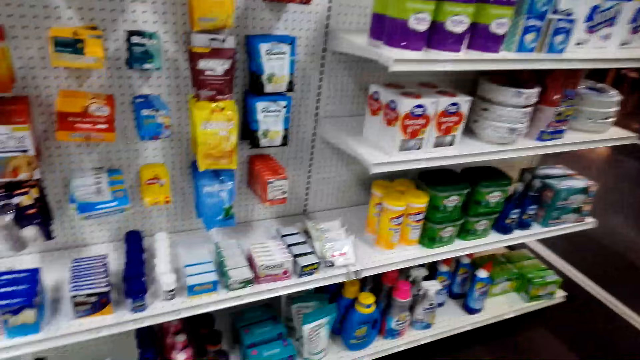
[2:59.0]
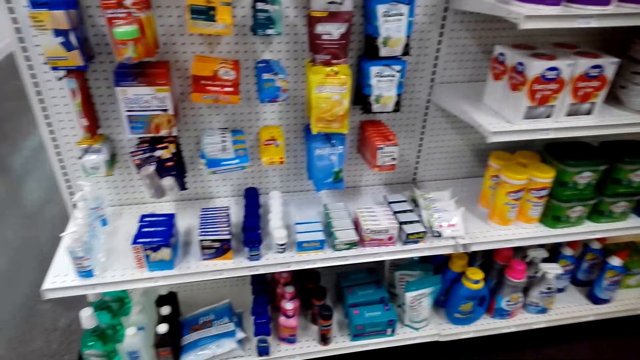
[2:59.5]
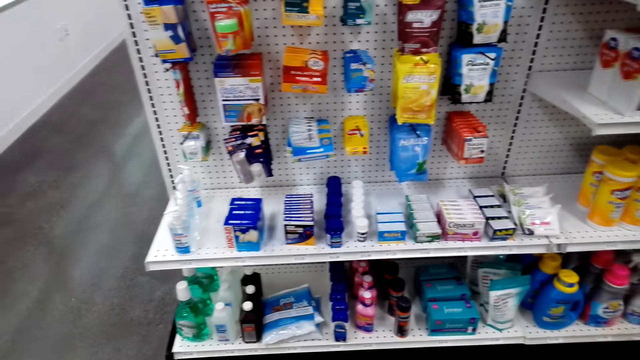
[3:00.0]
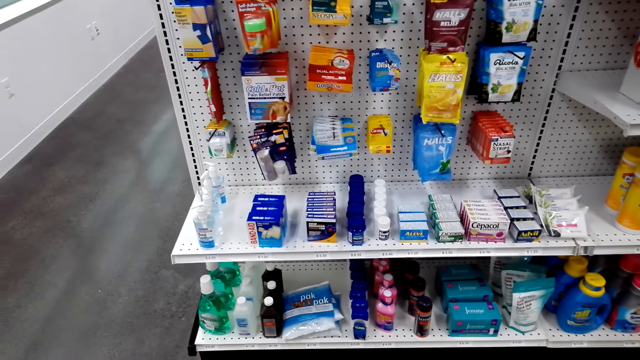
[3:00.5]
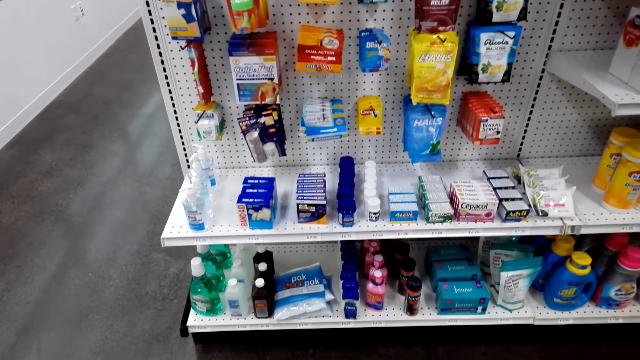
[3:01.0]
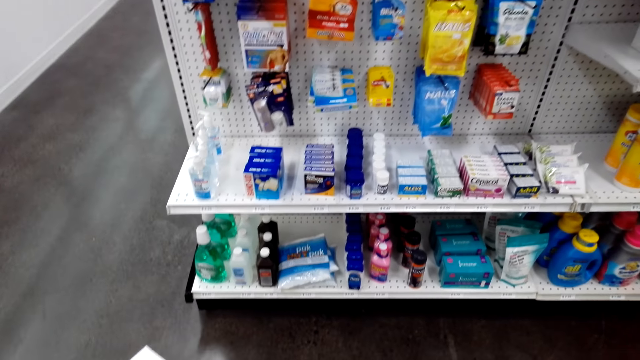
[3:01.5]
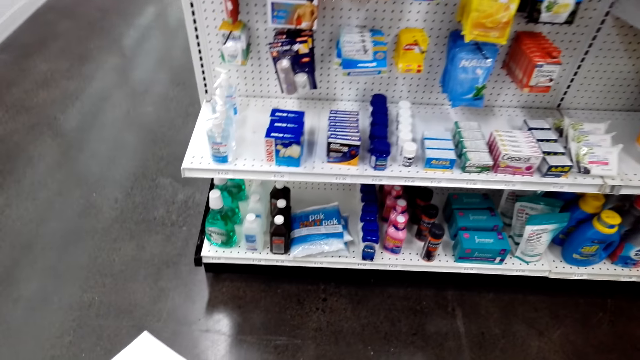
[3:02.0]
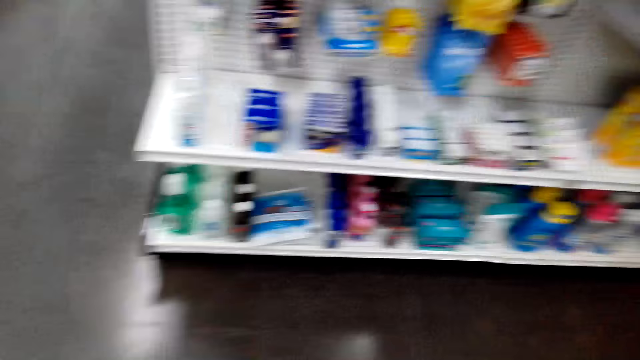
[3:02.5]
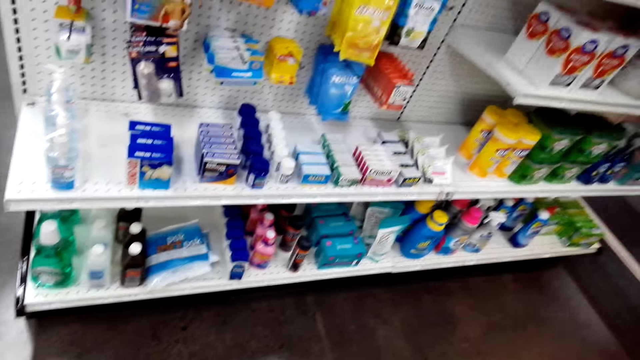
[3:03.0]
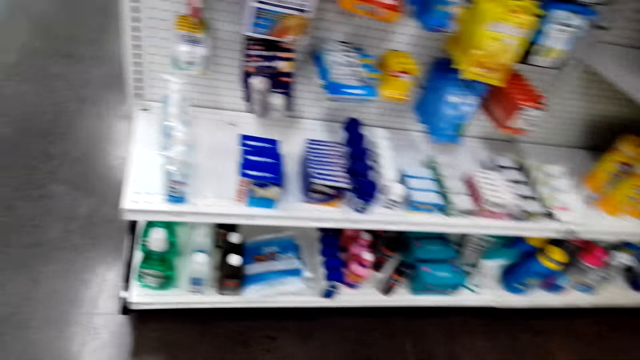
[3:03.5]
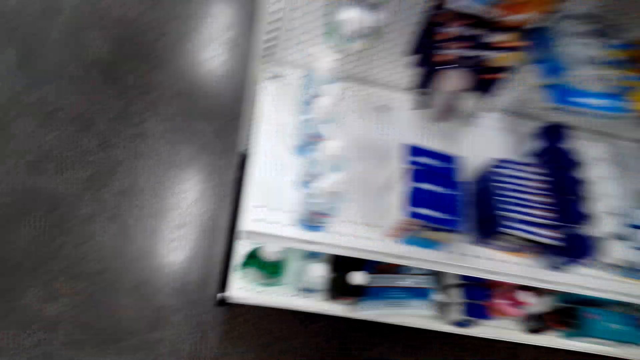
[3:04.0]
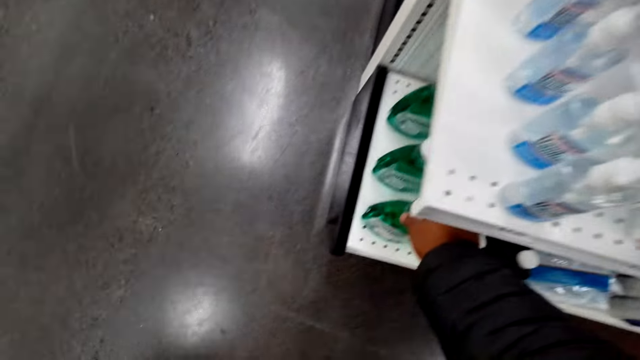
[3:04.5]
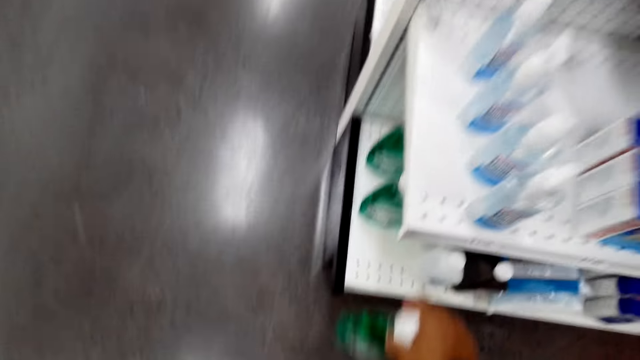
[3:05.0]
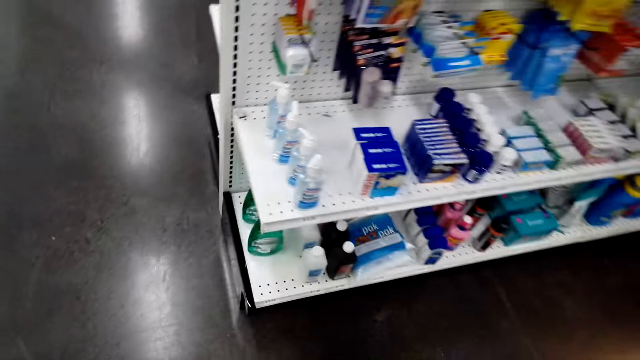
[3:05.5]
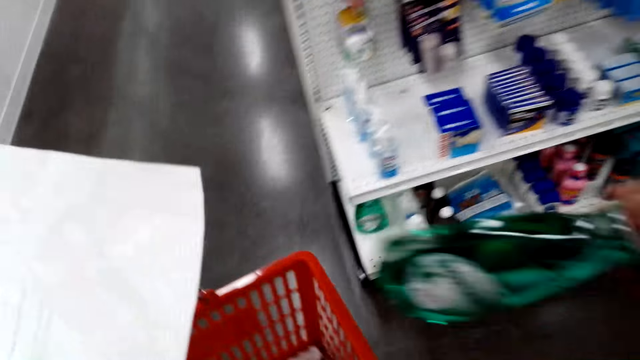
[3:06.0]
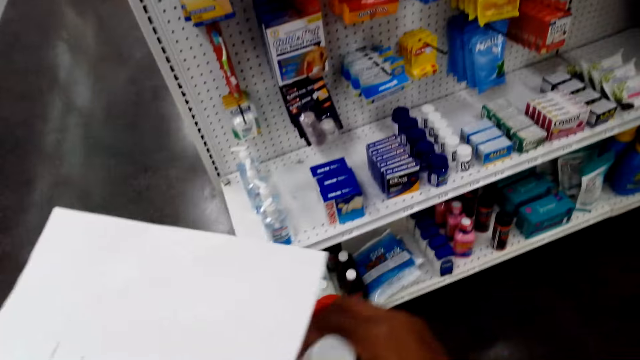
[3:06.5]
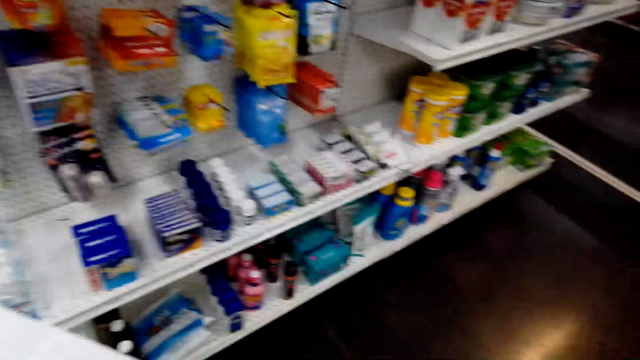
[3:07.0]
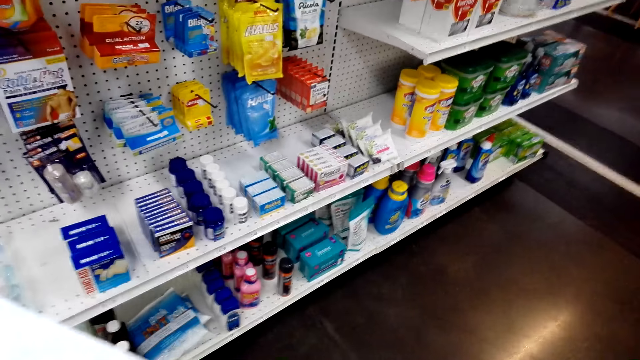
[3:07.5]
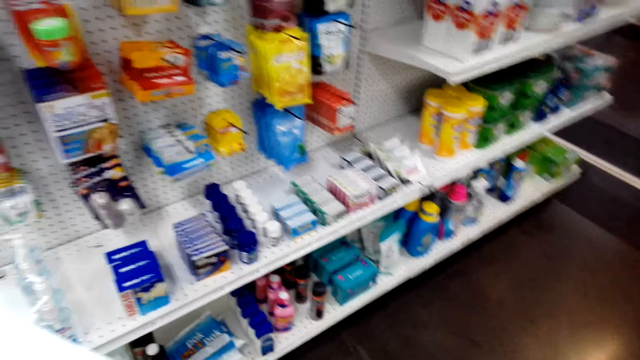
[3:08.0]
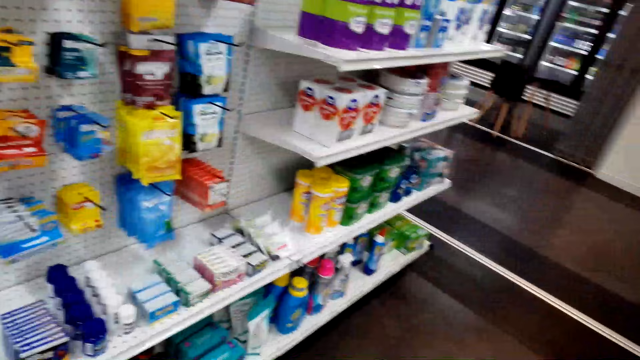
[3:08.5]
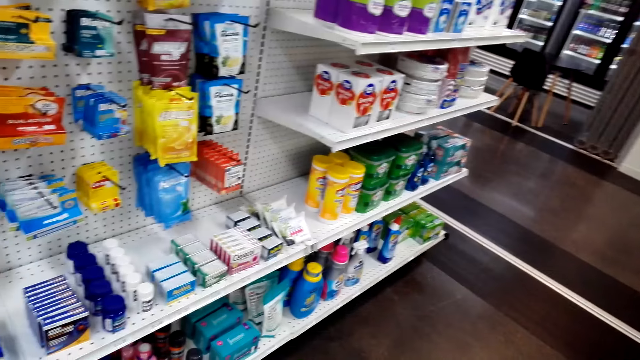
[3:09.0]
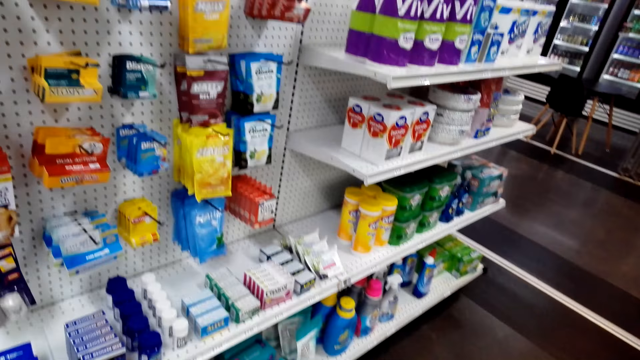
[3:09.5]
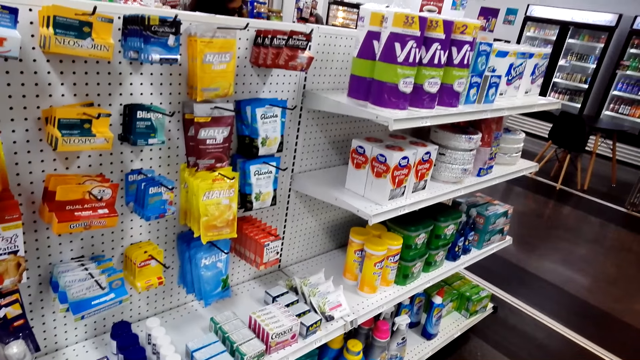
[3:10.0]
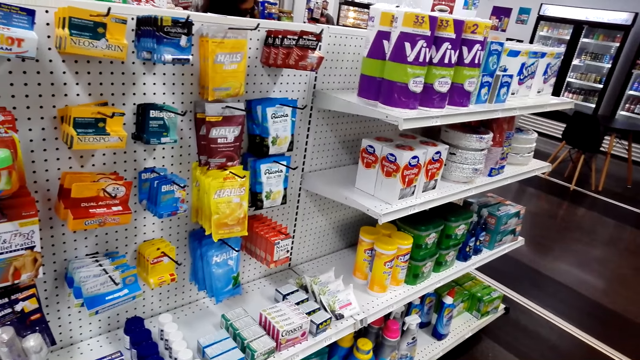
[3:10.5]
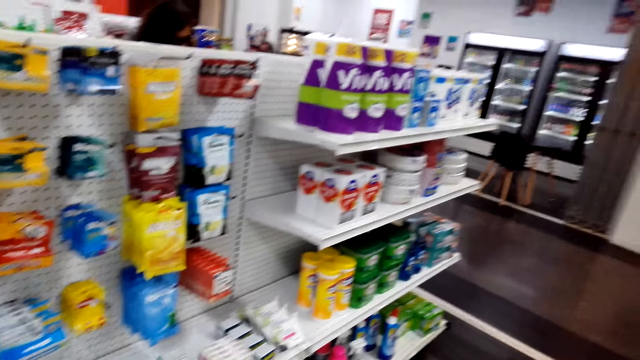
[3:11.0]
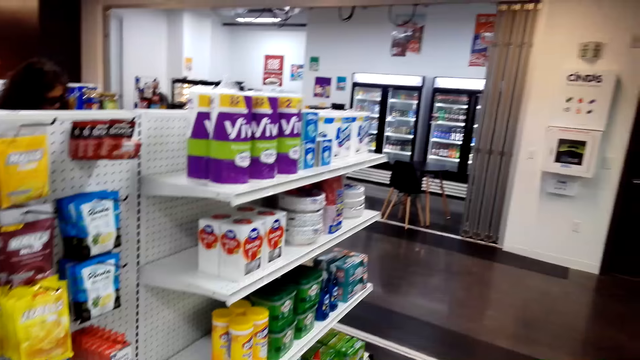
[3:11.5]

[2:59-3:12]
The camera wearer picks the items on the shelf. They put something in the bucket. They look around the supermarket shelves.

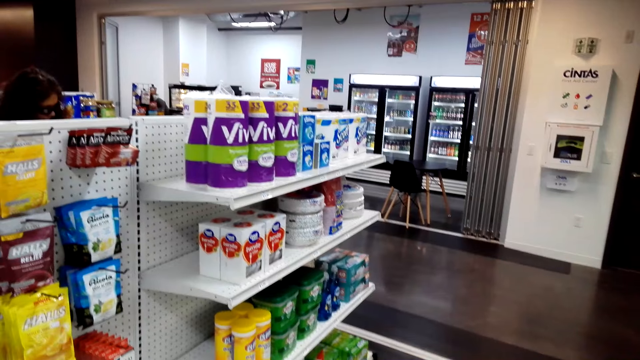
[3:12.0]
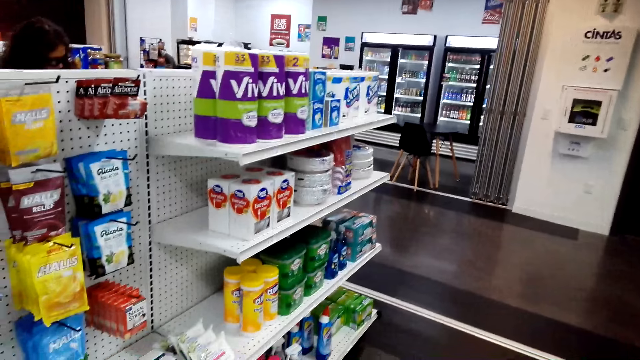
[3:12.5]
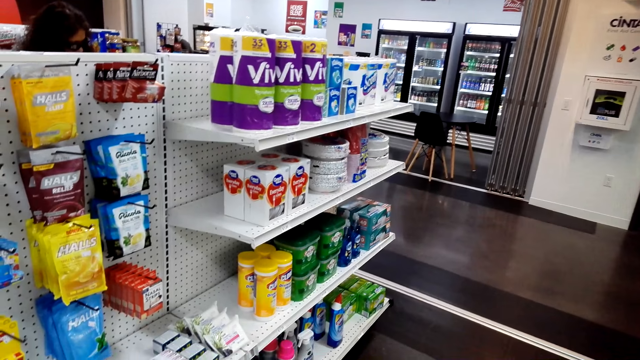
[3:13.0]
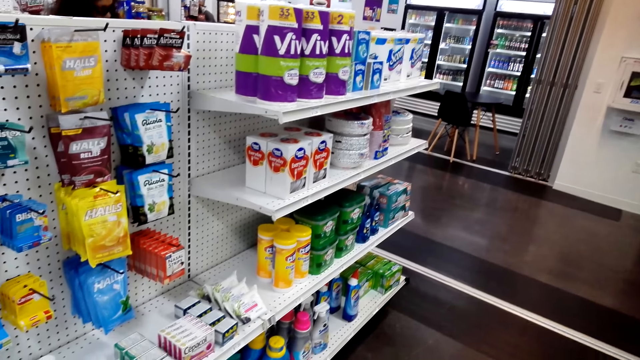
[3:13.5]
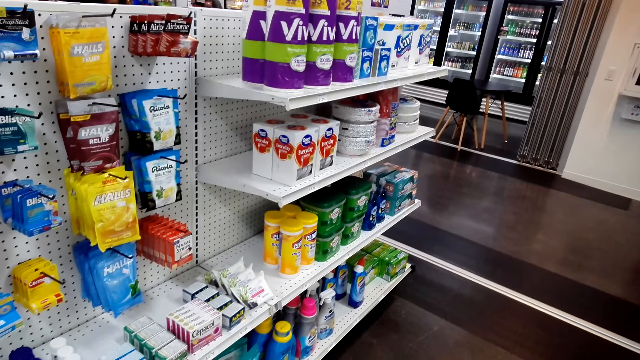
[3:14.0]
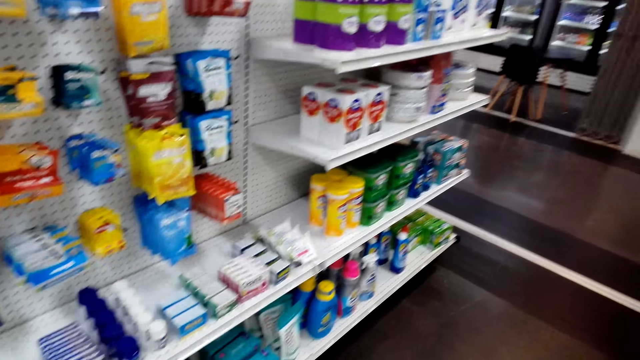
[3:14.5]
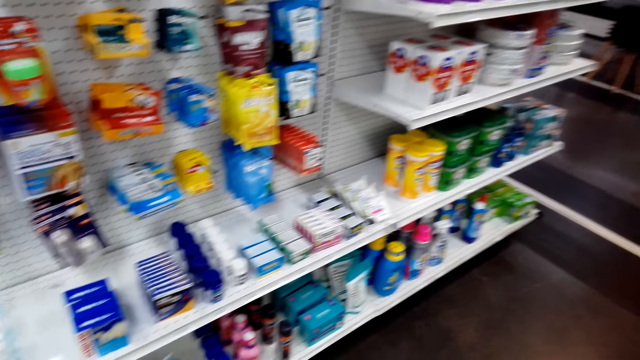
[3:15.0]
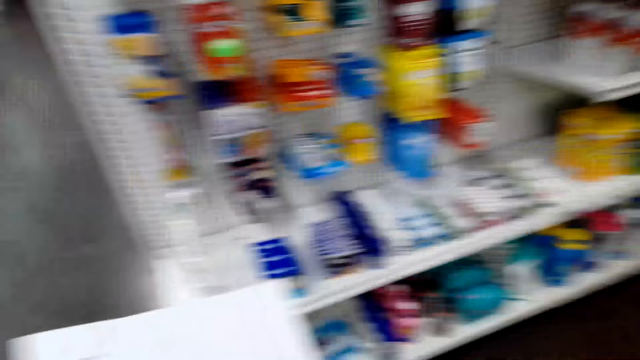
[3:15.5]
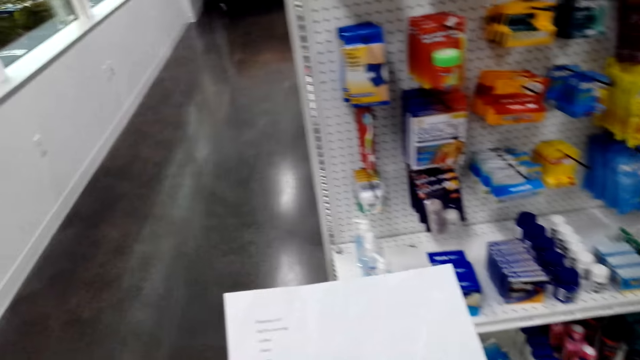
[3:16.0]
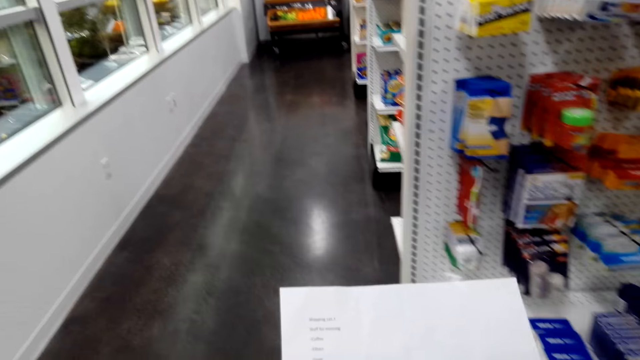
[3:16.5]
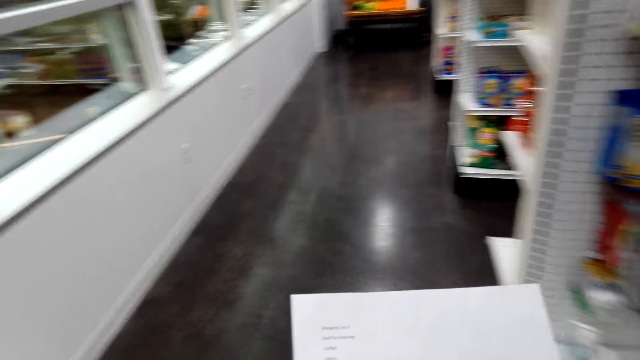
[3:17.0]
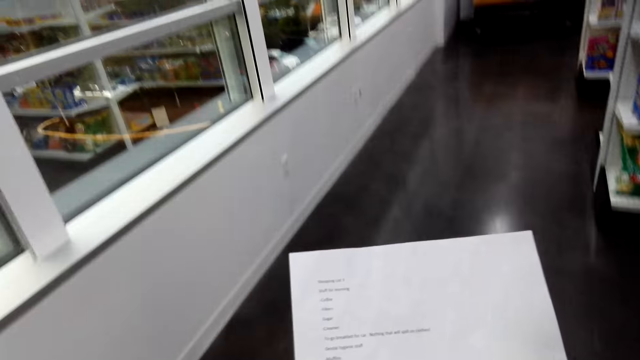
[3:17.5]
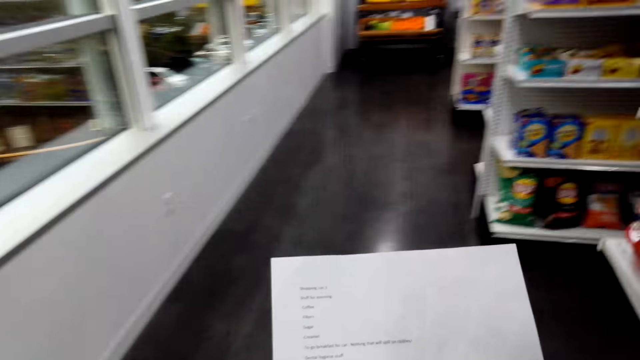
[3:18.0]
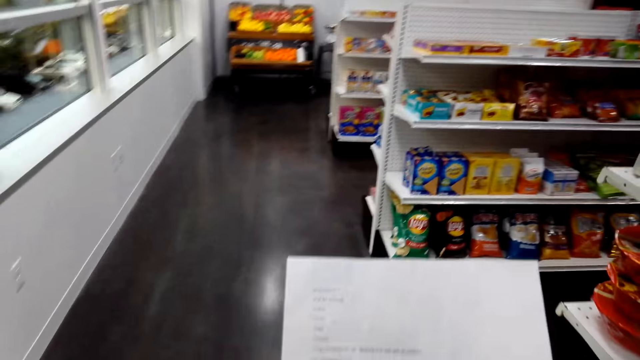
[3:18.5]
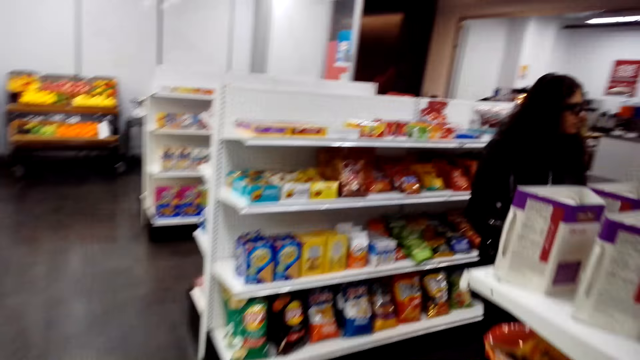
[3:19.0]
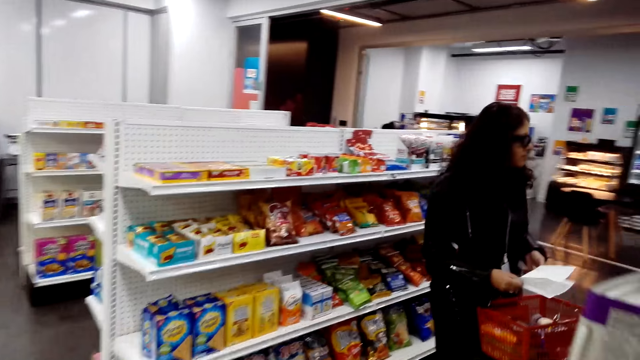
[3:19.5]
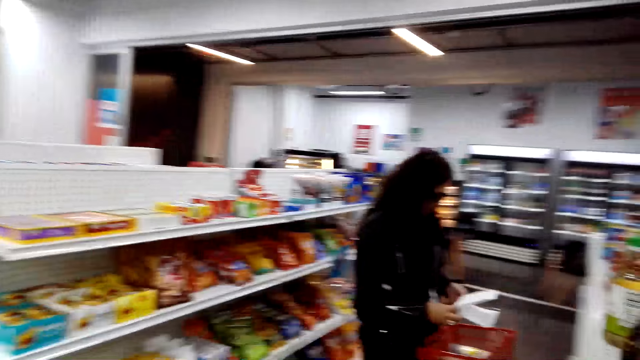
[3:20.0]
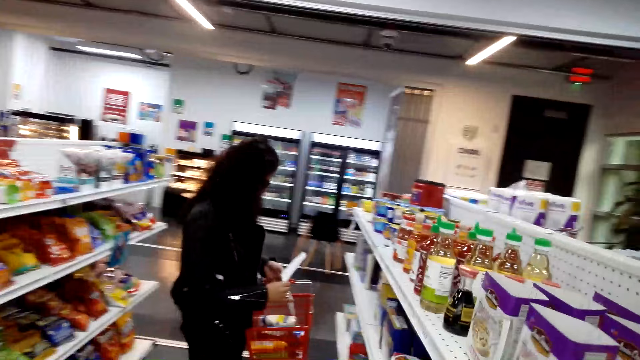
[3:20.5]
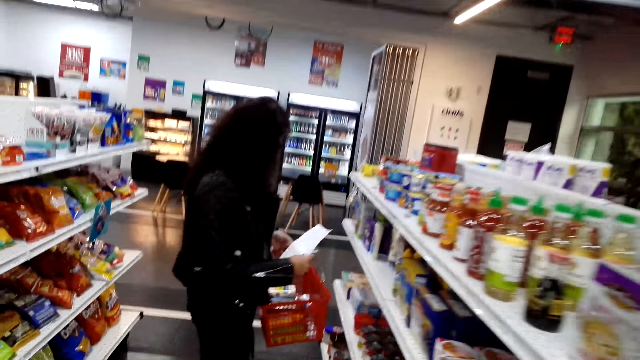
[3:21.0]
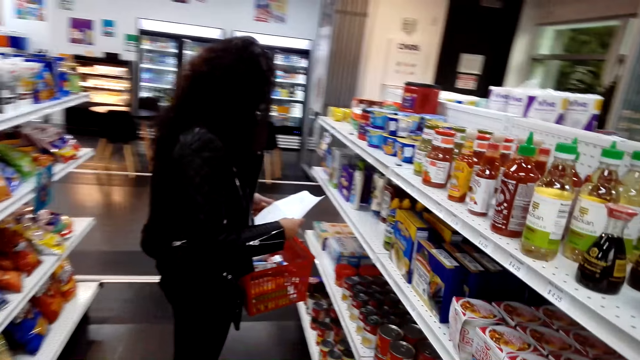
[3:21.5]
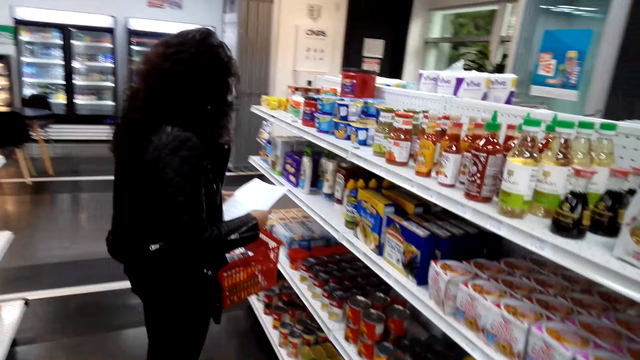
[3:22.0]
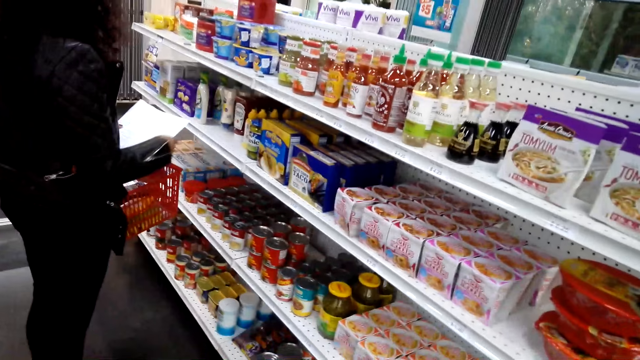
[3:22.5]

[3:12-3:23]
The camera wearer walks around the supermarket. They read the food list paper or shopping list. They dialogue to a person. They look around the supermarket.
